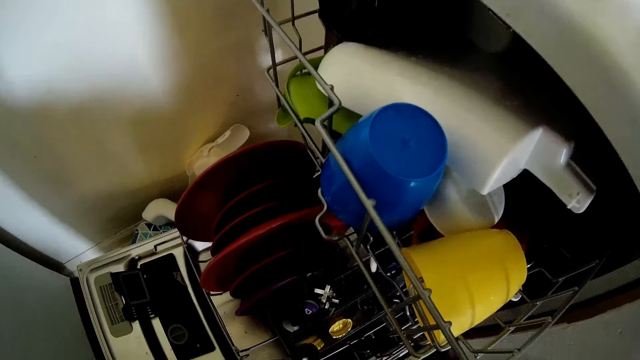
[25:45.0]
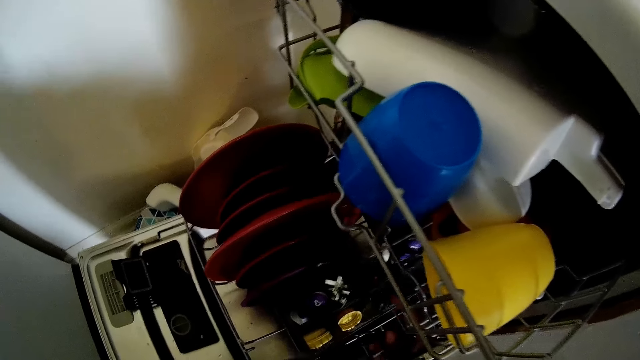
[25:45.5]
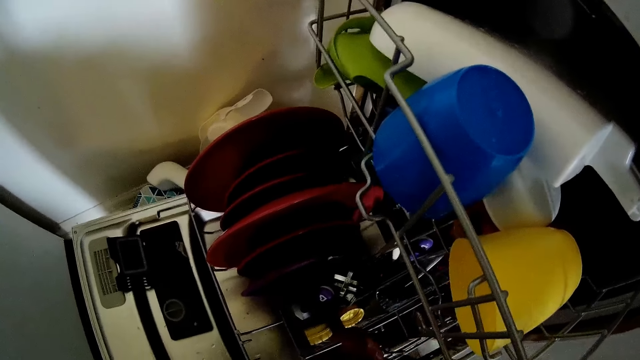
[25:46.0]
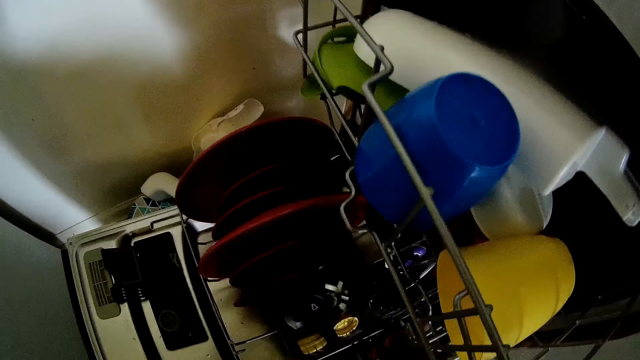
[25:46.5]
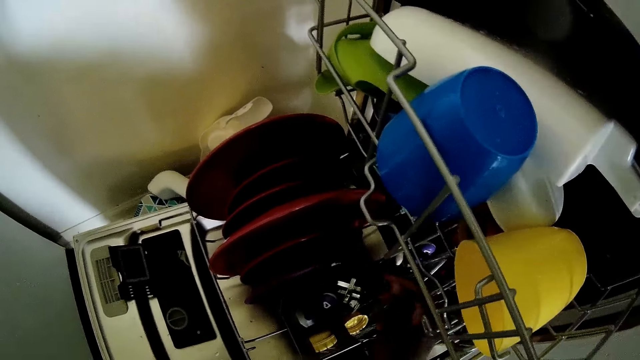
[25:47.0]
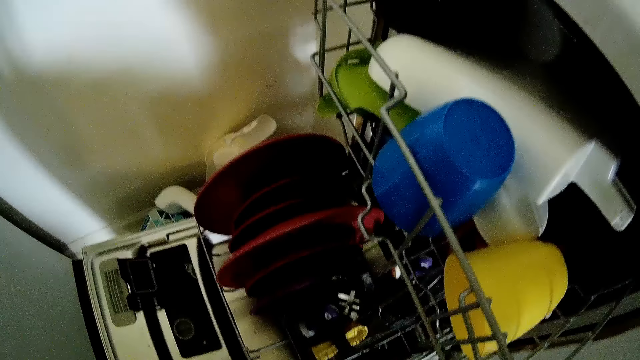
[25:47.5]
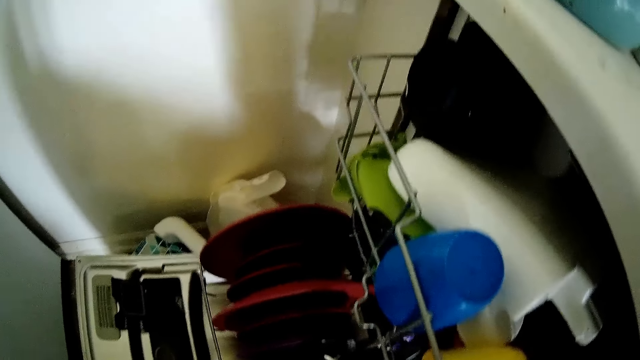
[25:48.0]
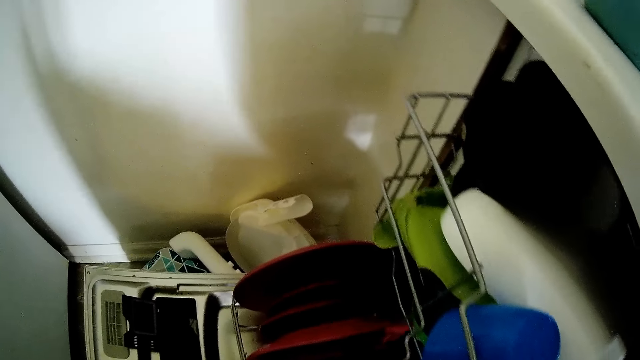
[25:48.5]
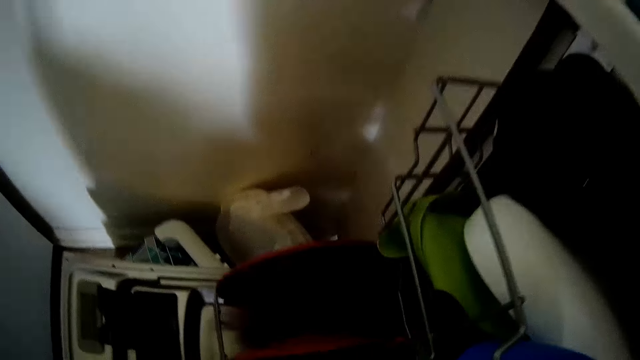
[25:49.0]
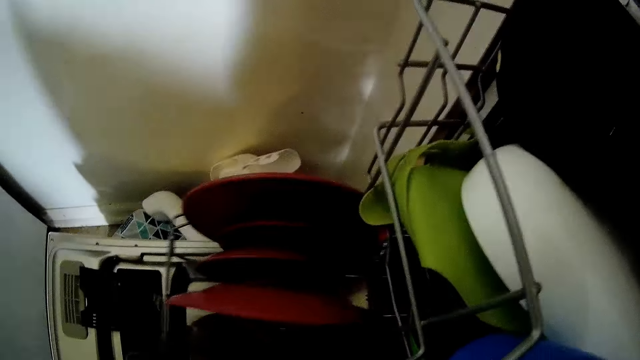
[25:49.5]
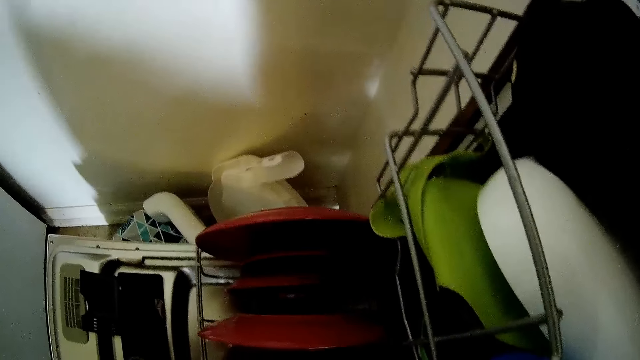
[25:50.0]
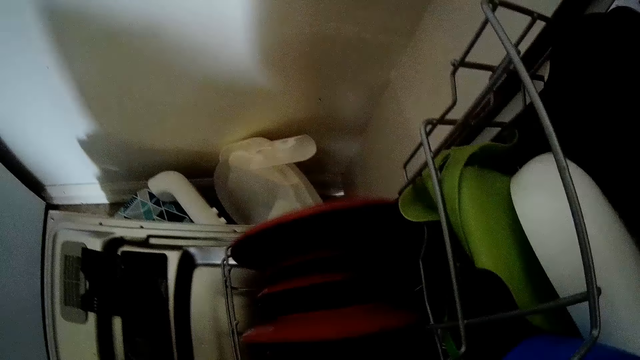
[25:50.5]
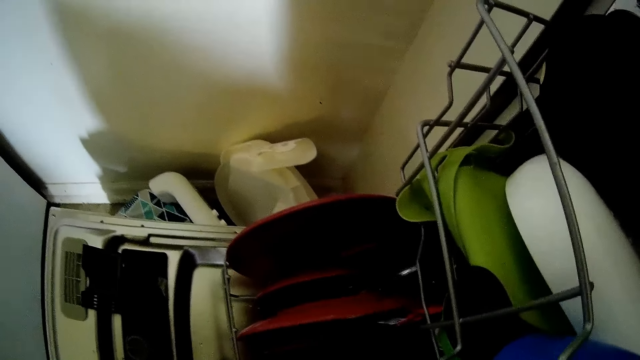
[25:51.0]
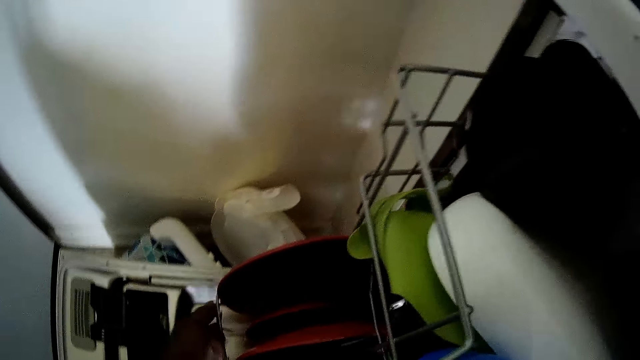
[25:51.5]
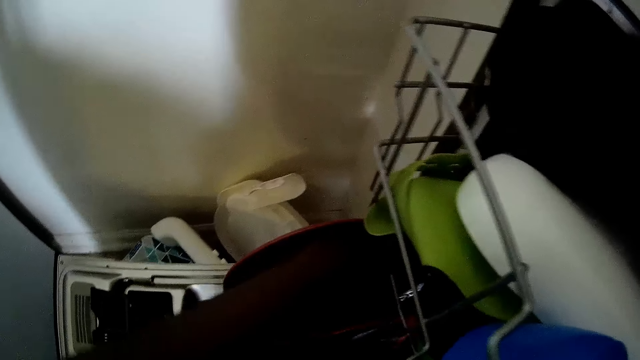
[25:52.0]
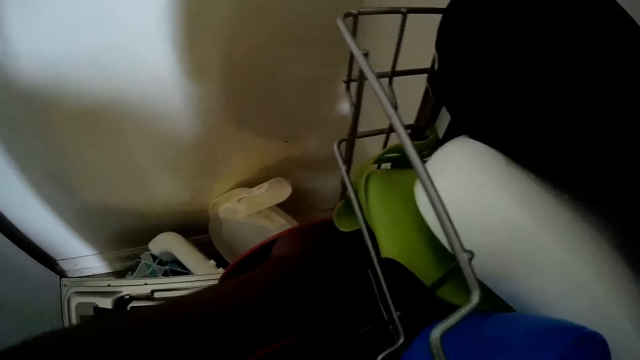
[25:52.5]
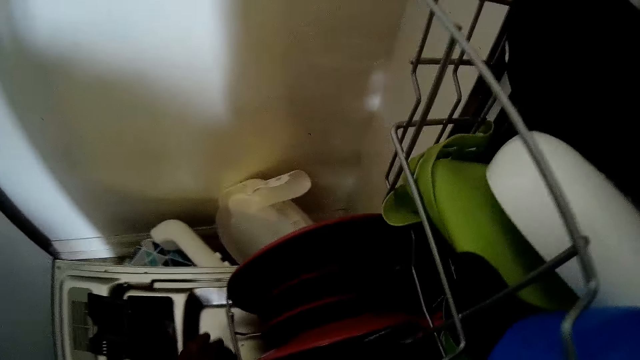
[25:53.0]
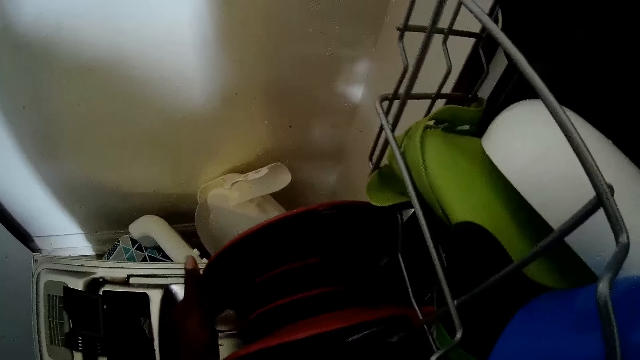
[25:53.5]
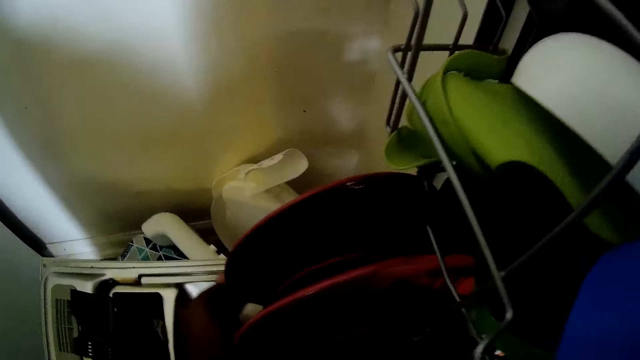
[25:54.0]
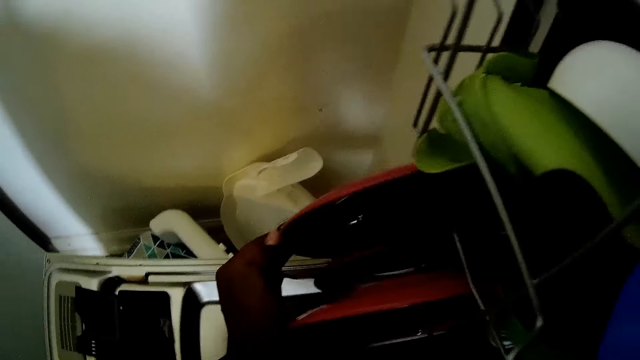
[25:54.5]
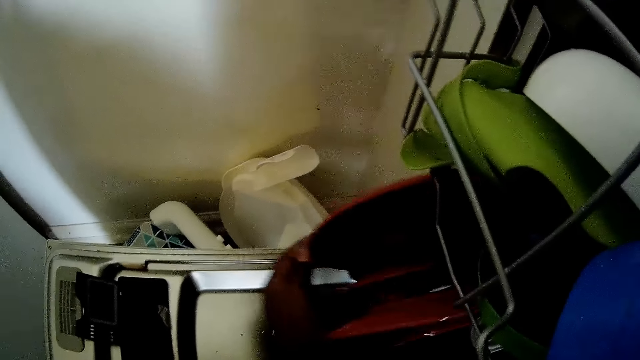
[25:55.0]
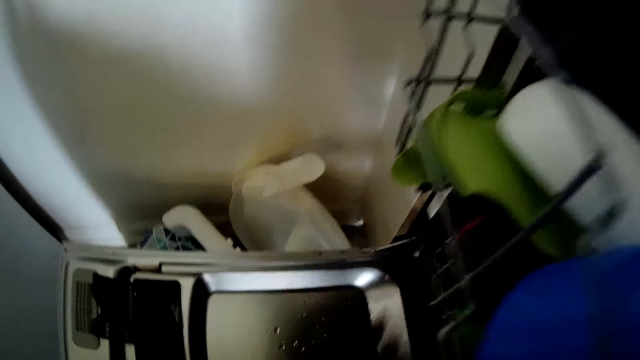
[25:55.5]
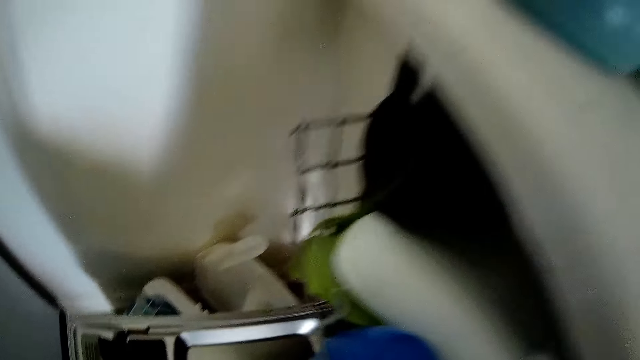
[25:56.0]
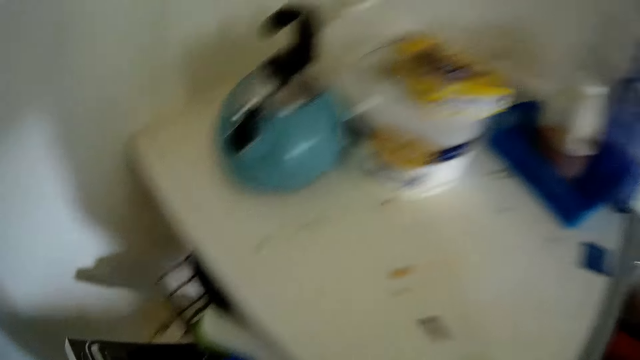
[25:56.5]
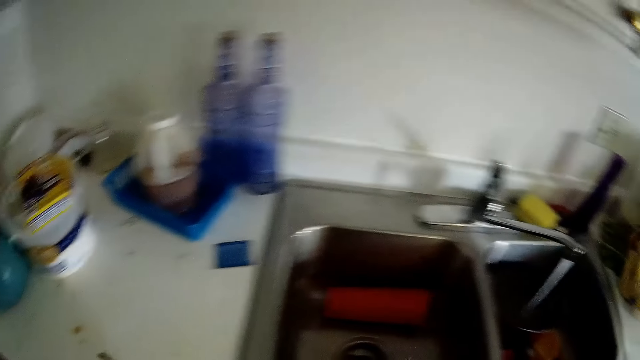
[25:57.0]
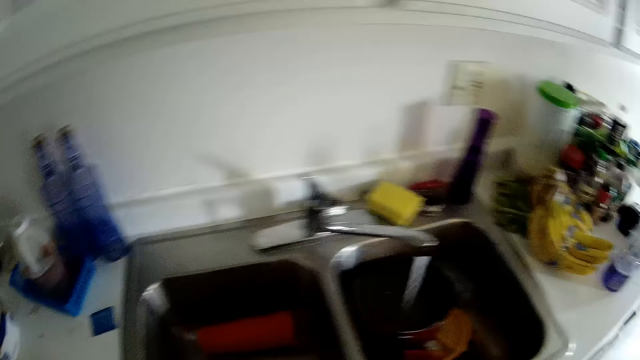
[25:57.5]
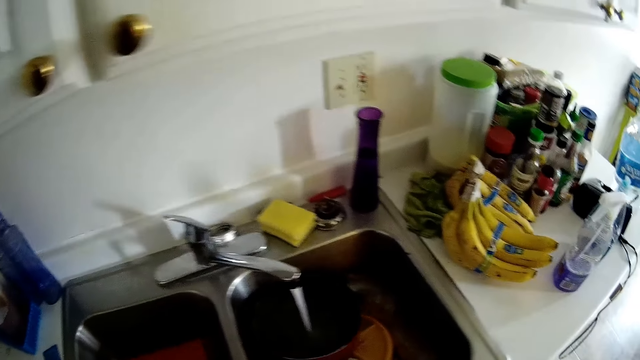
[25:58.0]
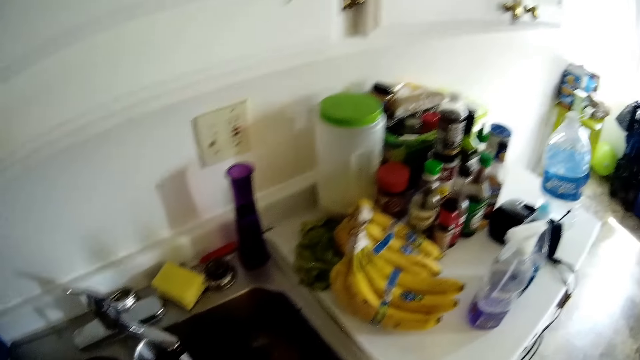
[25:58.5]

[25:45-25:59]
The camera wearer passes a spoon to her right hand. She puts the spoon in the cutlery rack with her right hand. She adjusts the plate rack or dish rack with both hands. She holds the dish rack. She slides in the plate rack with both hands. She closes the dishwasher with her left hand.

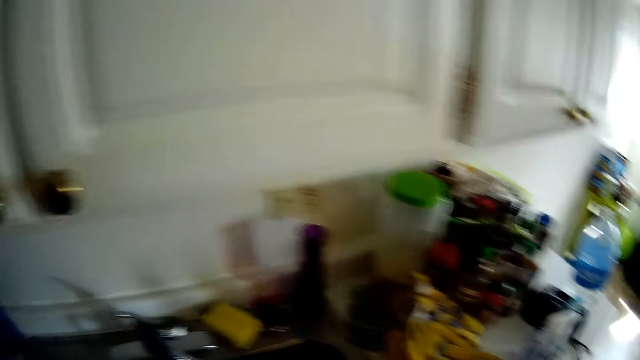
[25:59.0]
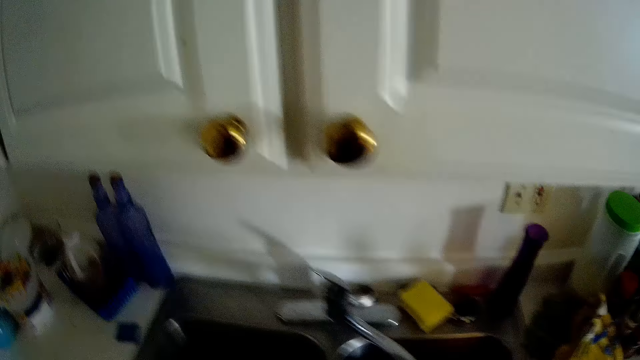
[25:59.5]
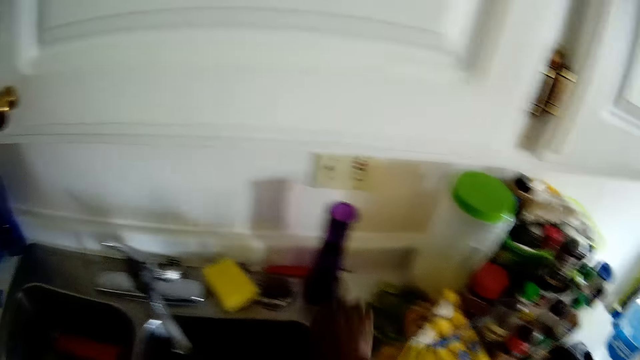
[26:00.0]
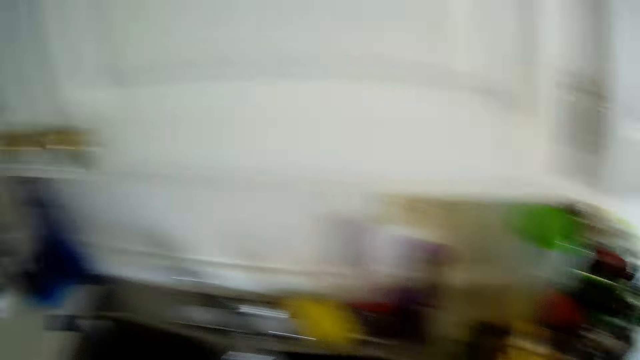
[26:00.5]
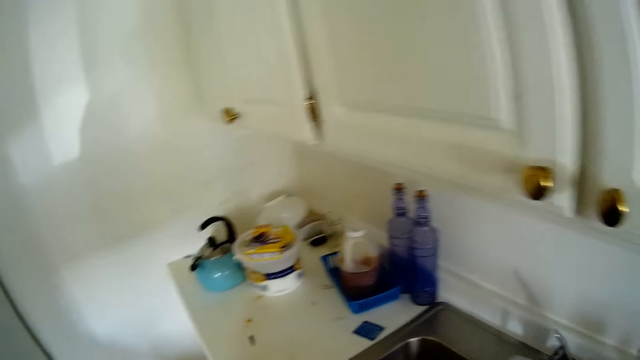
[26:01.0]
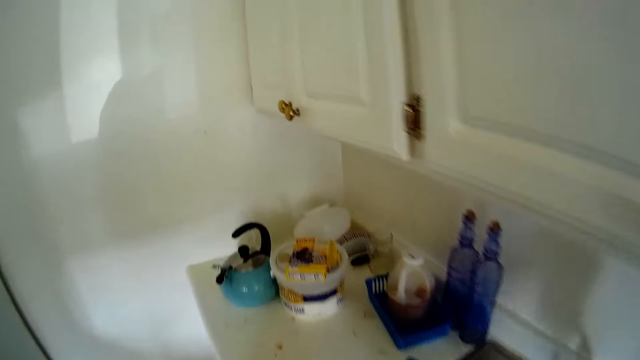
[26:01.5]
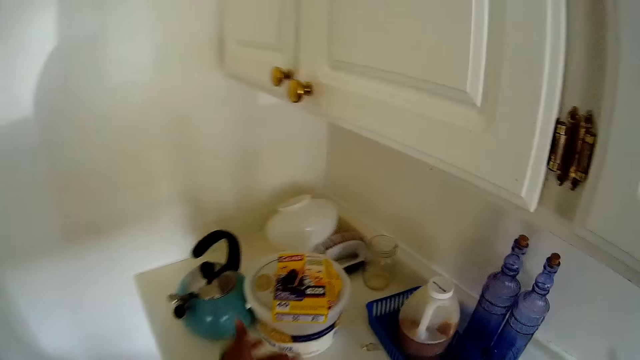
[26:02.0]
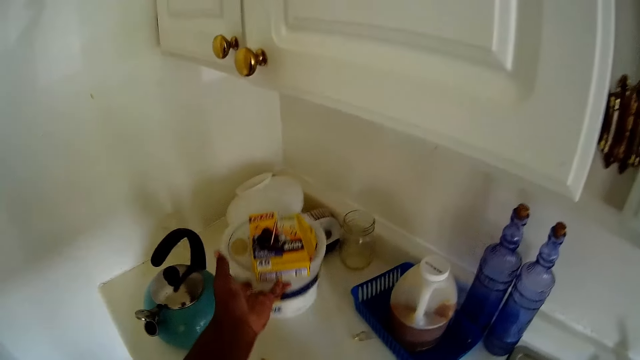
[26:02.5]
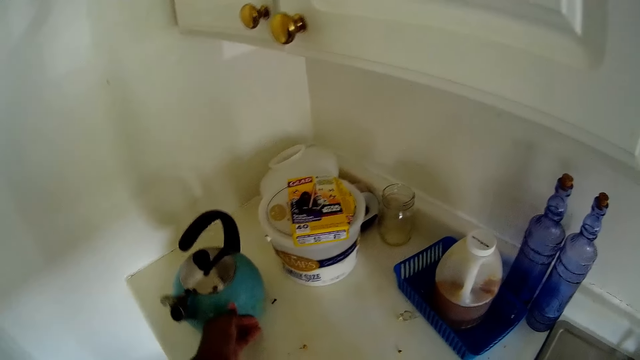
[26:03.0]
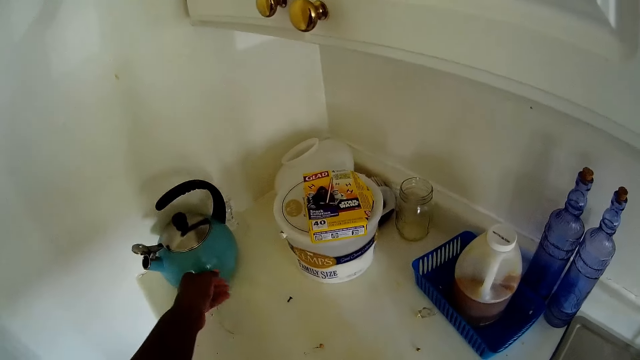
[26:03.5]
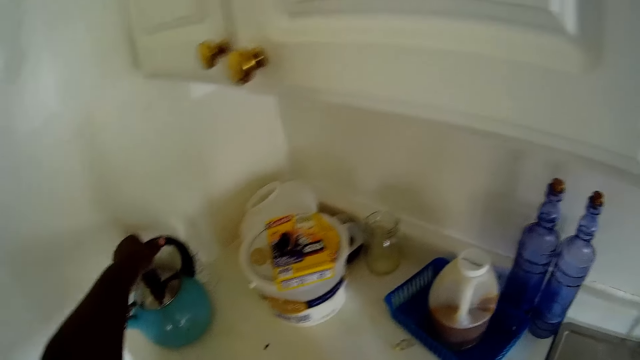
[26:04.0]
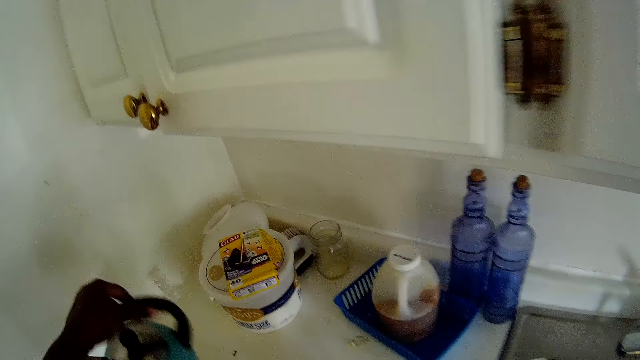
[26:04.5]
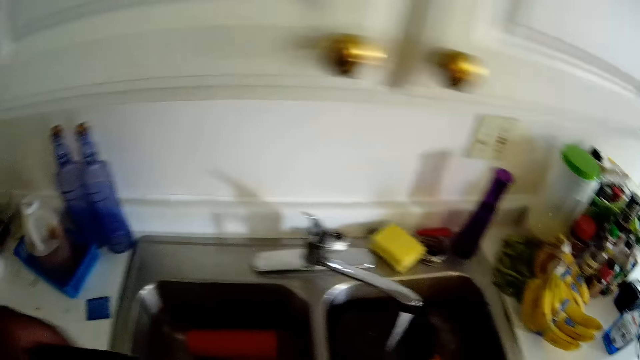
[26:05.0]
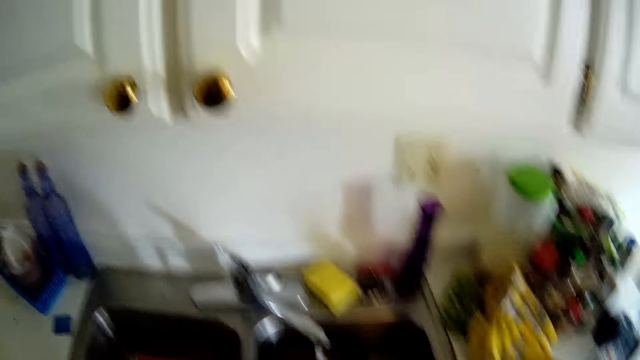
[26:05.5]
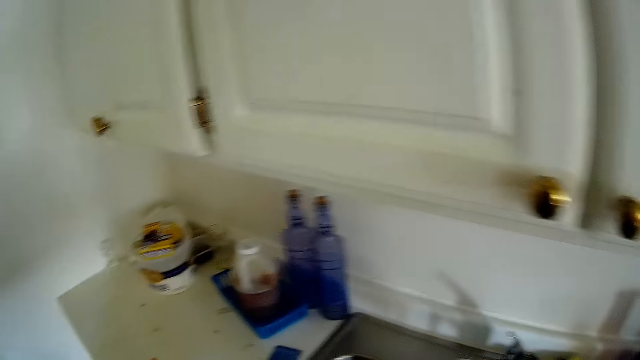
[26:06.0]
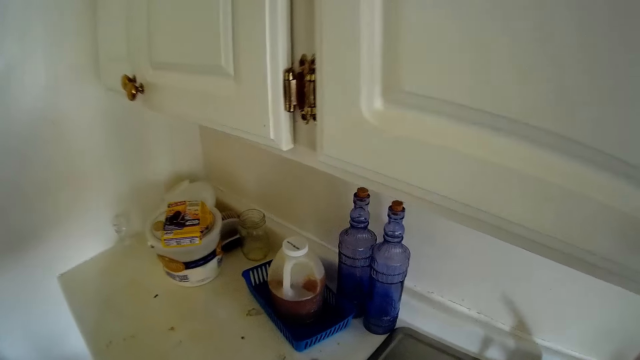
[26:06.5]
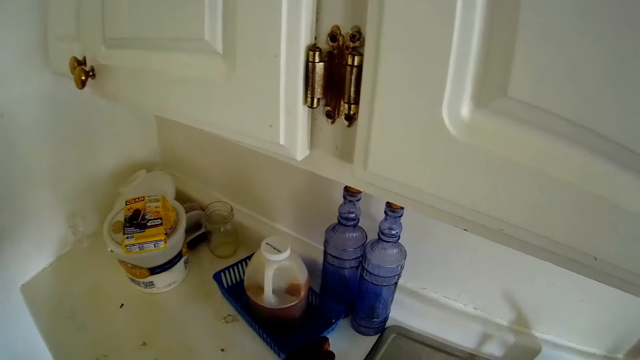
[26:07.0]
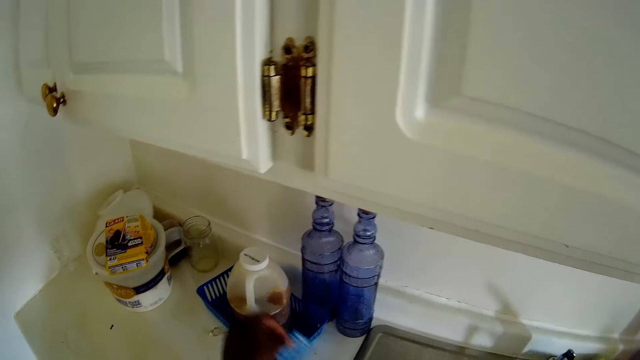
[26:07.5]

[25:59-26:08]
The camera wearer moves in the kitchen. She rubs the sink with her left hand. She moves a container on the kitchen countertop with her left hand. She moves a kettle on the table. She takes the kettle from the kitchen countertop with her left hand. She drops the kettle in the sink. She turns. She picks up a plastic from the kitchen countertop with her left hand.
